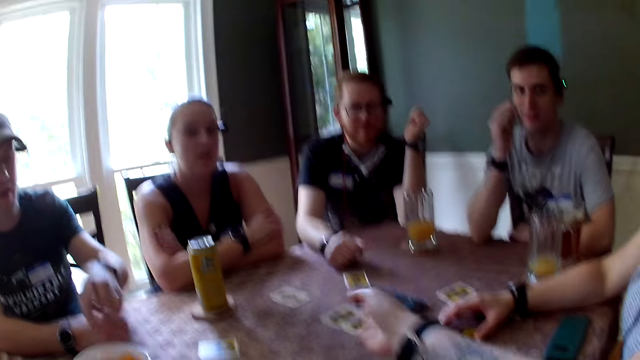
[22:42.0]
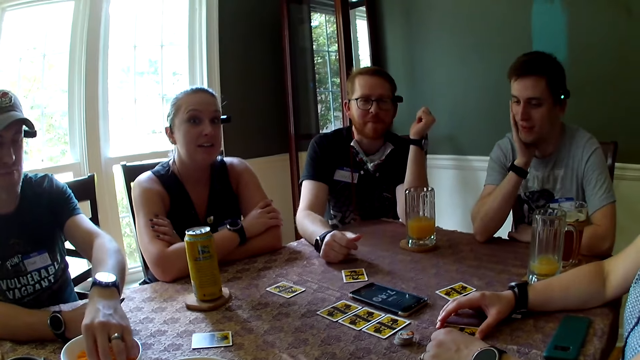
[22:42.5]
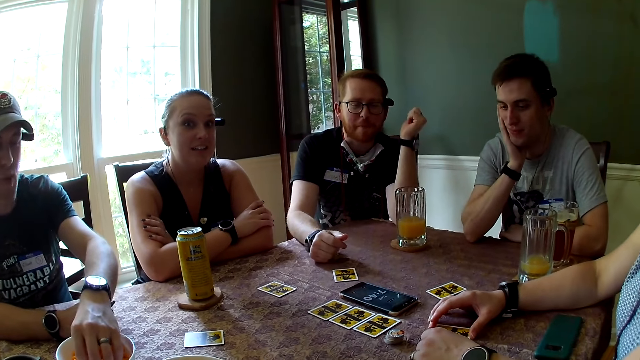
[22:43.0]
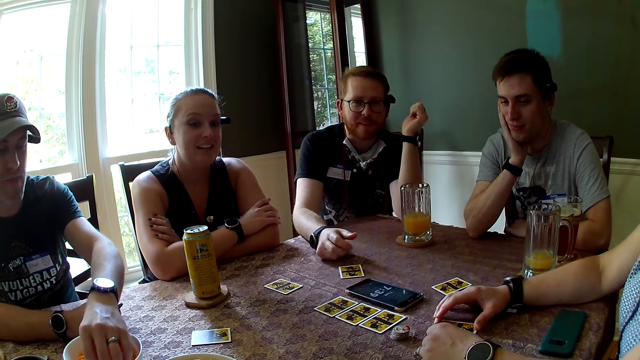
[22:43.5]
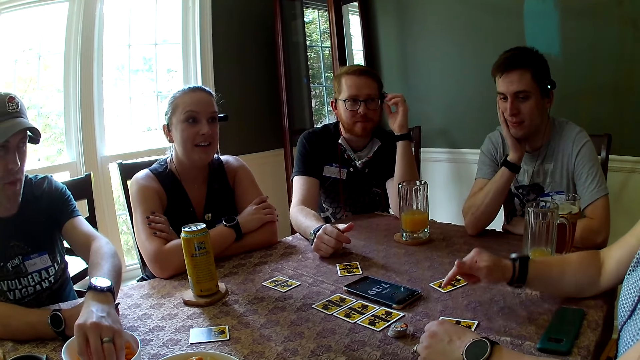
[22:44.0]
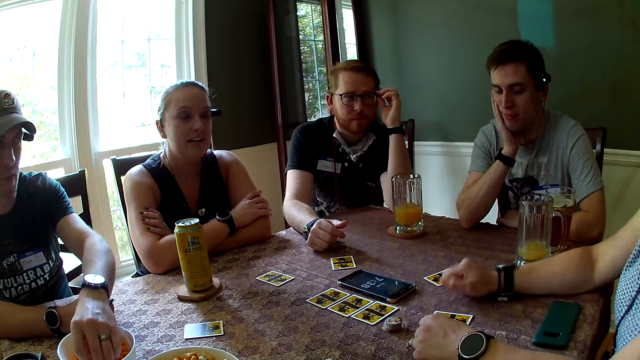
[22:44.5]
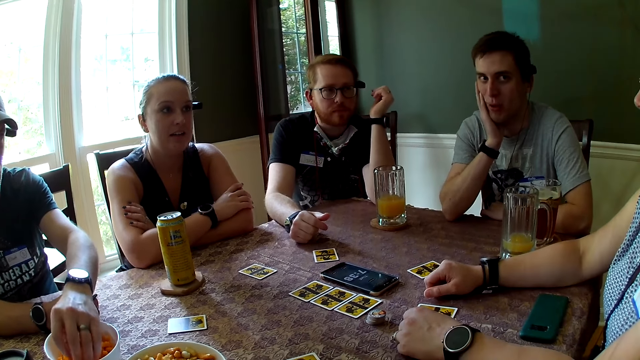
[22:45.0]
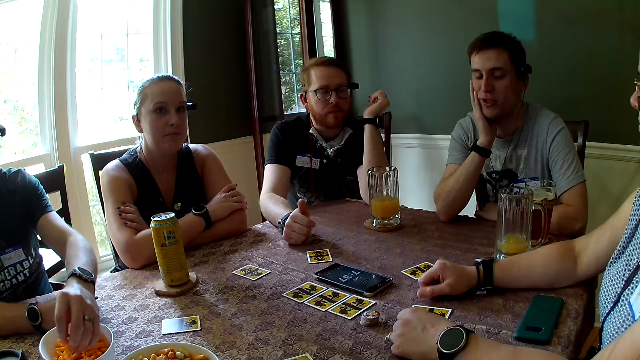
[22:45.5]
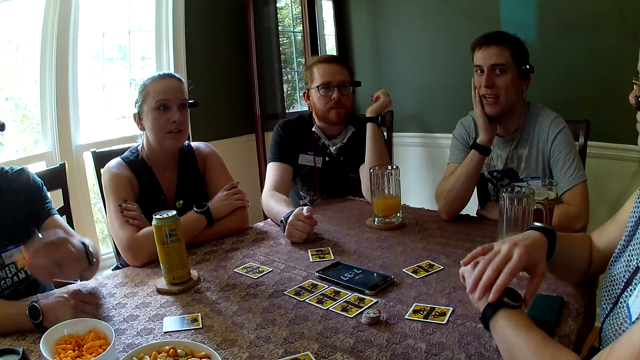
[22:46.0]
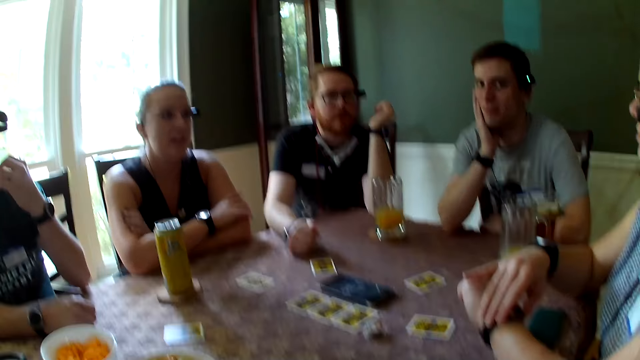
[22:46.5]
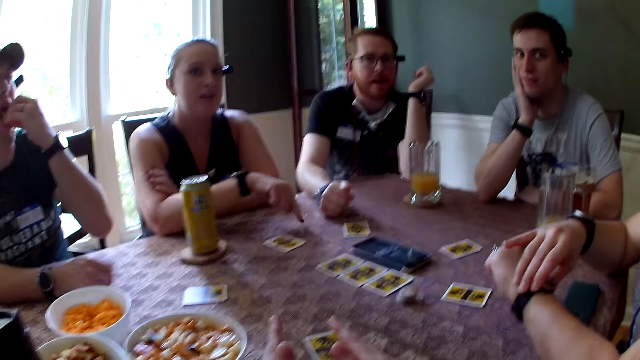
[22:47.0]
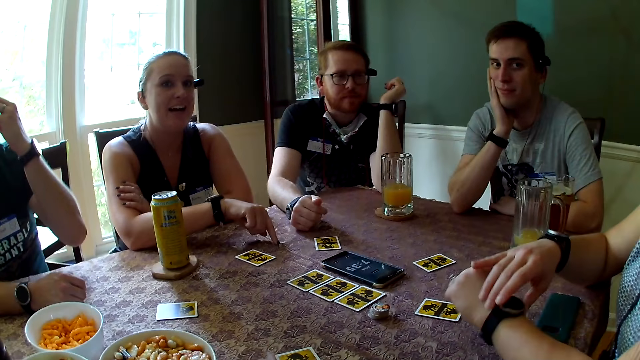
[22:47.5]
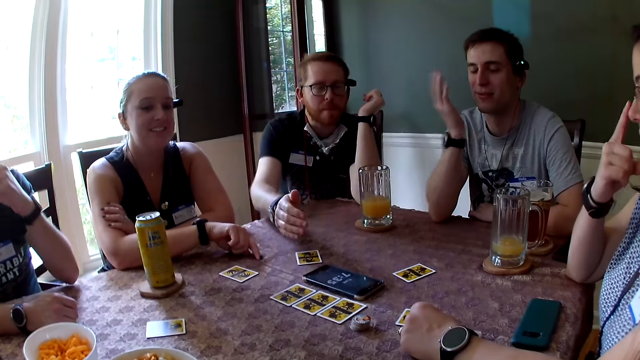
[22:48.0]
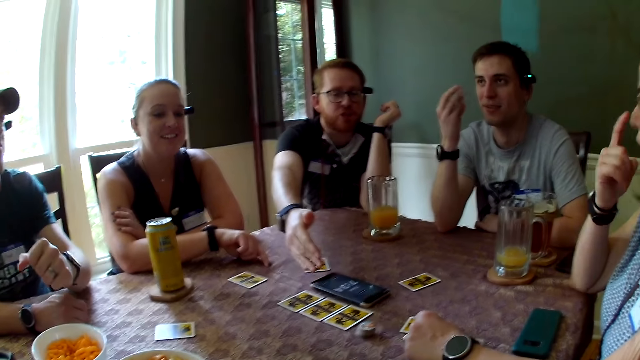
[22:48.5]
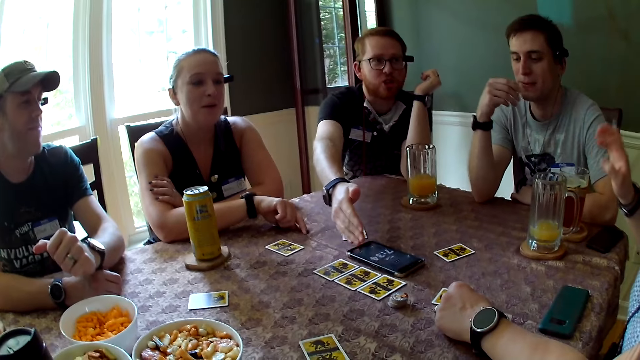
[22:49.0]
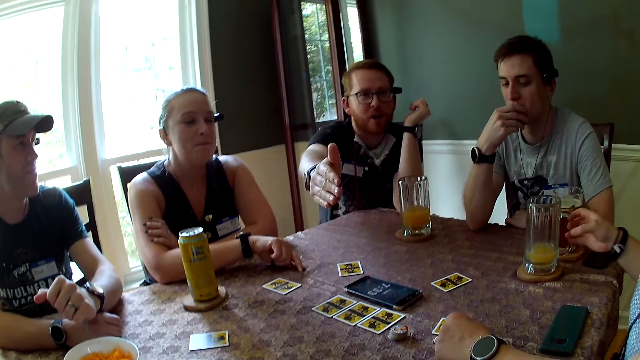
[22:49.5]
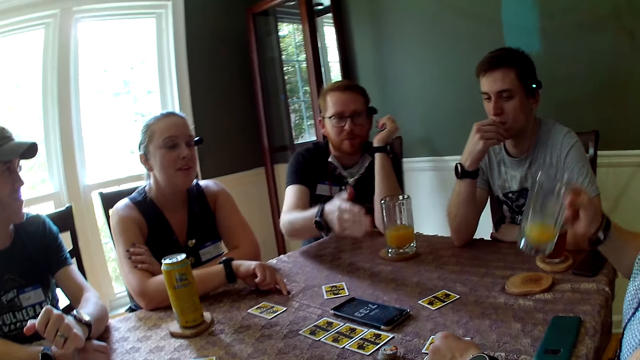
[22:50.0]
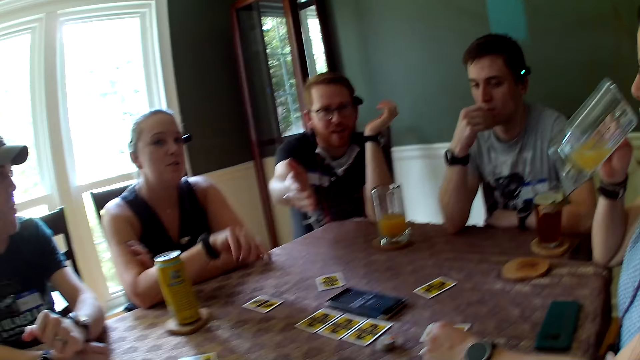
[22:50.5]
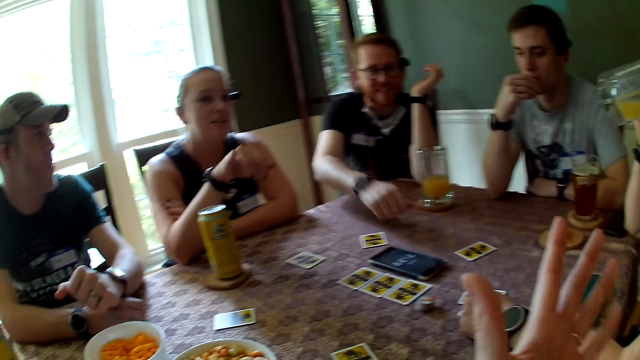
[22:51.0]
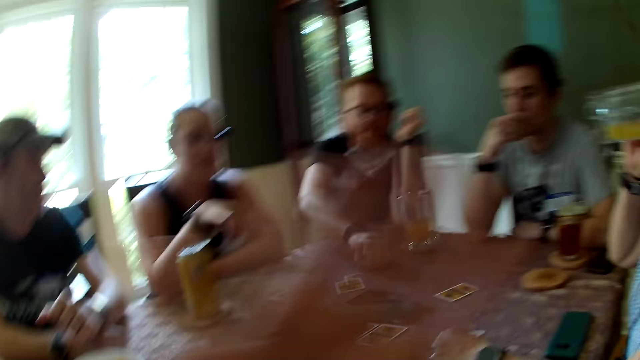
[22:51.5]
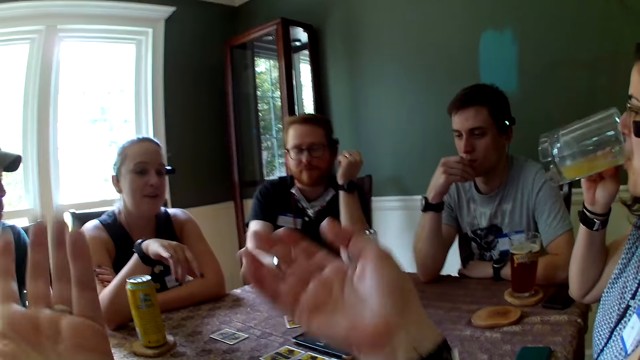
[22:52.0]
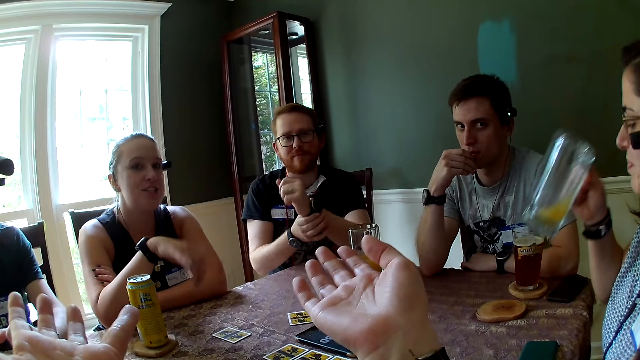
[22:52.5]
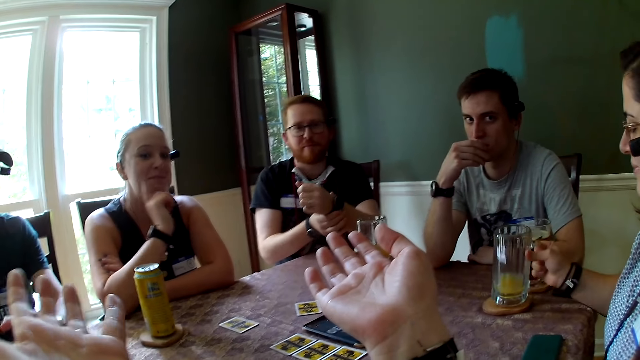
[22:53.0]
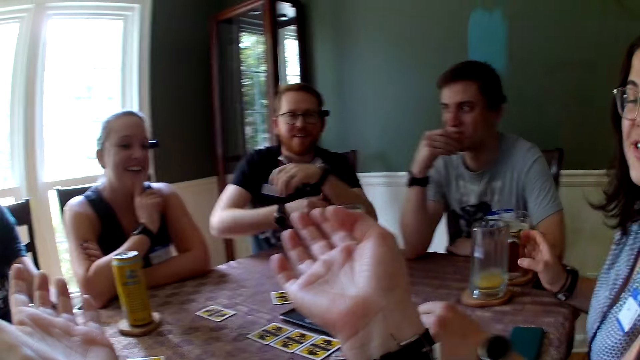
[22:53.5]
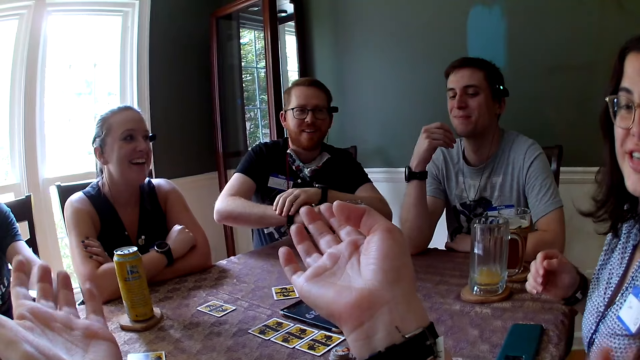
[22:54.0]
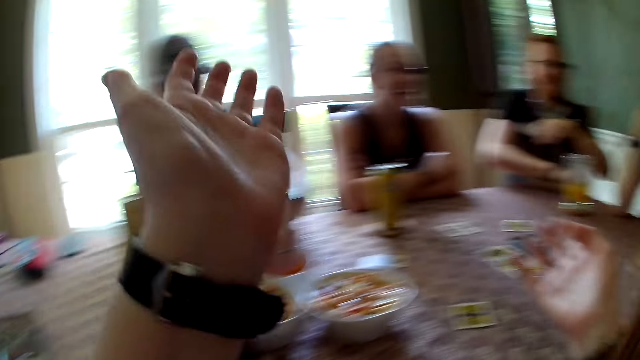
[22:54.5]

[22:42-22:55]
The camera wearer interacts with groups of people. They stretch their hand. A woman speaks to groups of people at the table. A man takes some snacks with his hand from the snack bowl. A person taps on the table. Another man speaks to another woman. The second woman touches her wristwatch with her right hand. The first woman speaks to the group of people at the table. The first man eats the snacks in his left hand. The second woman moves the hand to the face. The second man speaks to the second woman. The camera wearer laughs and moves the hands on the table. Another person moves the hand on the table. A third man speaks to the group of people at the table. The first person moves the hand to the mouth. The second woman carries a cup of juice with her hand from the table. The first woman speaks to a group of people at the table. The second woman drinks the juice in her right hand. The camera wearer moves the hands over the table and speaks to the group of people at the table. The first woman speaks to the group of people at the table. The second person takes the glass of juice. The second woman moves the hands on the table and drops the juice on the table. The second woman speaks to the camera wearer. The second person drinks the juice. The second man smiles. A third person moves the hand to the mouth.

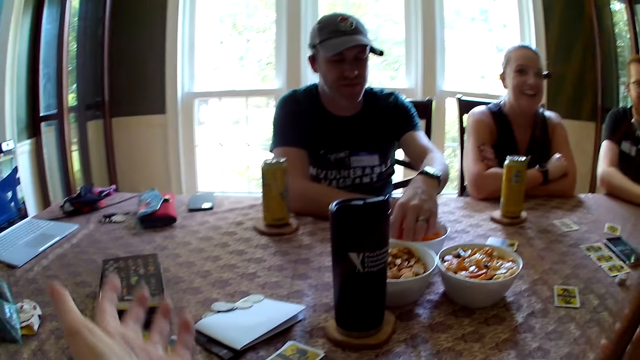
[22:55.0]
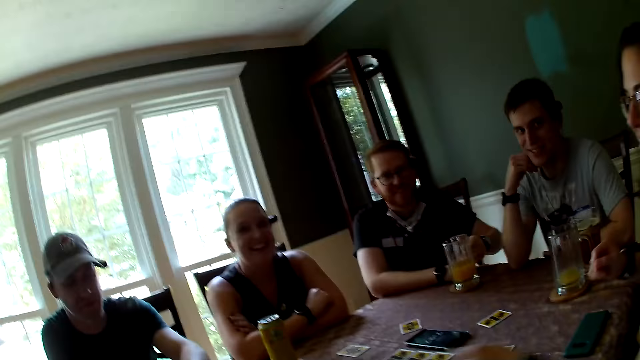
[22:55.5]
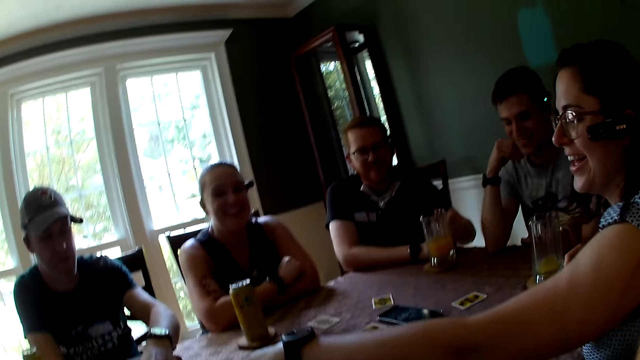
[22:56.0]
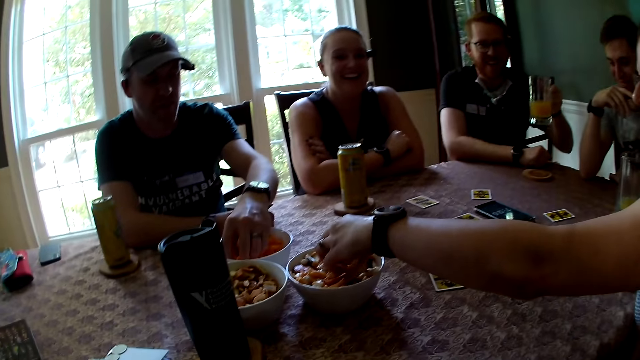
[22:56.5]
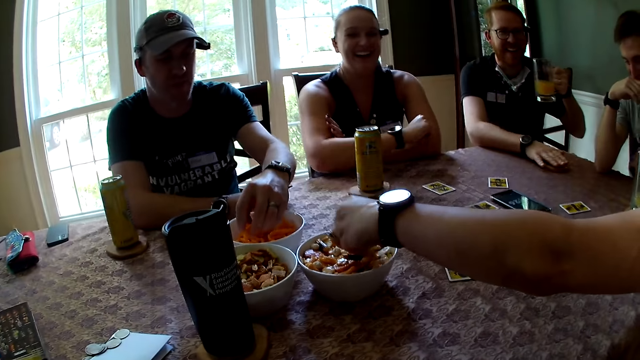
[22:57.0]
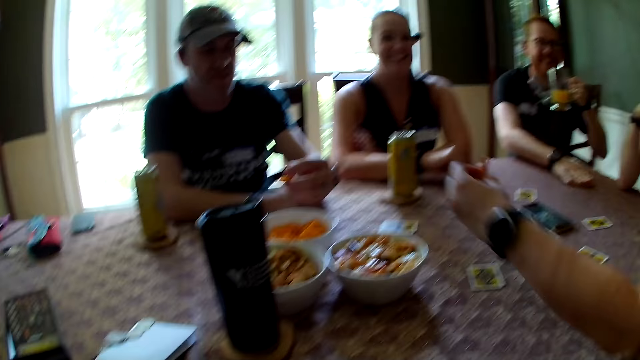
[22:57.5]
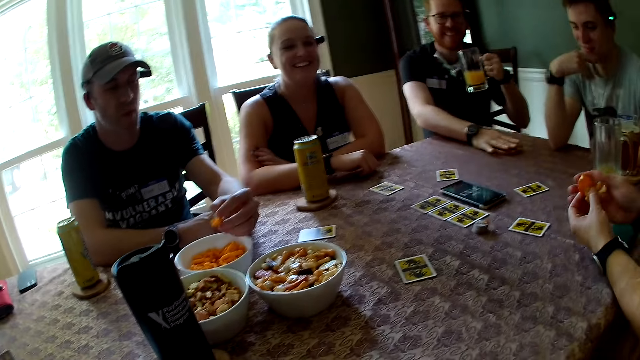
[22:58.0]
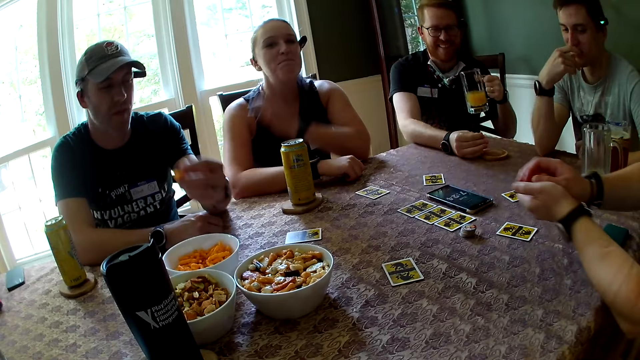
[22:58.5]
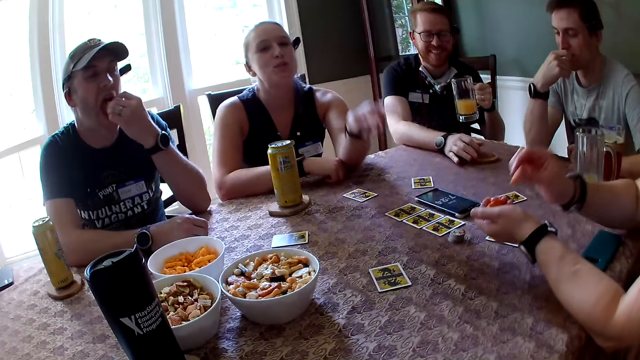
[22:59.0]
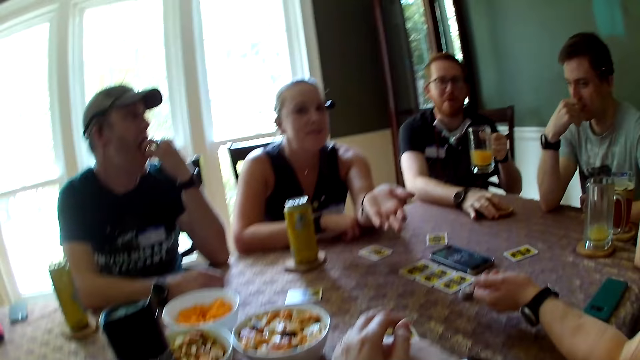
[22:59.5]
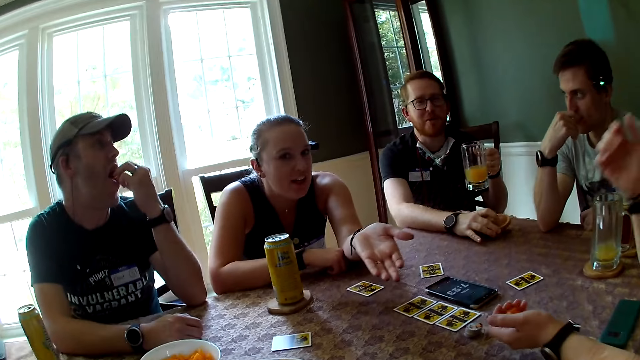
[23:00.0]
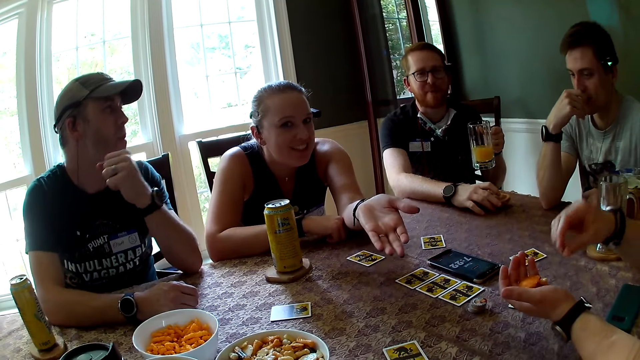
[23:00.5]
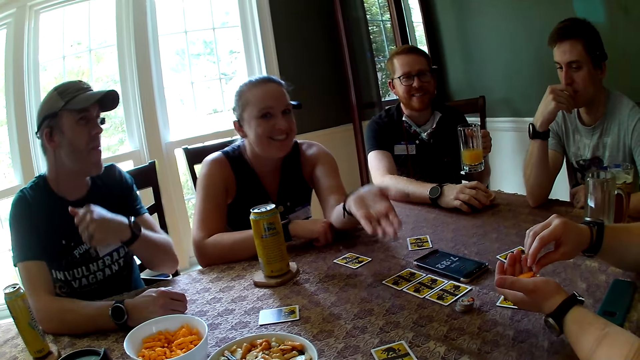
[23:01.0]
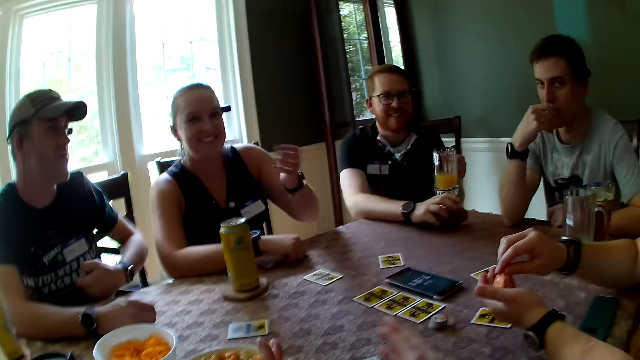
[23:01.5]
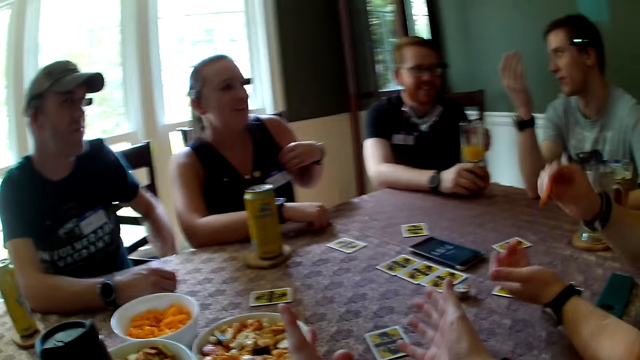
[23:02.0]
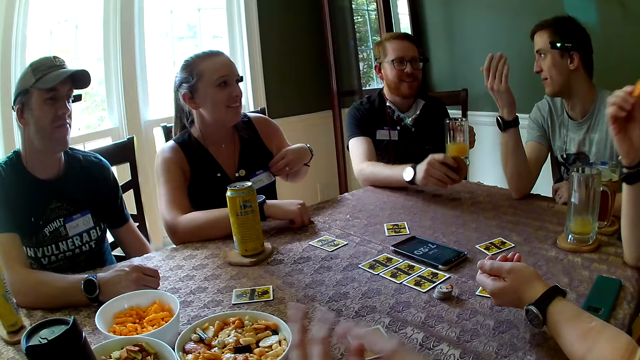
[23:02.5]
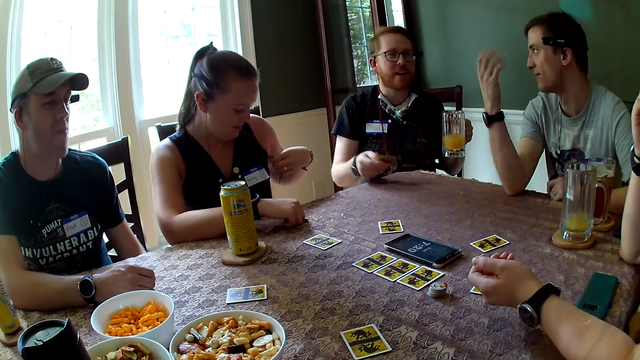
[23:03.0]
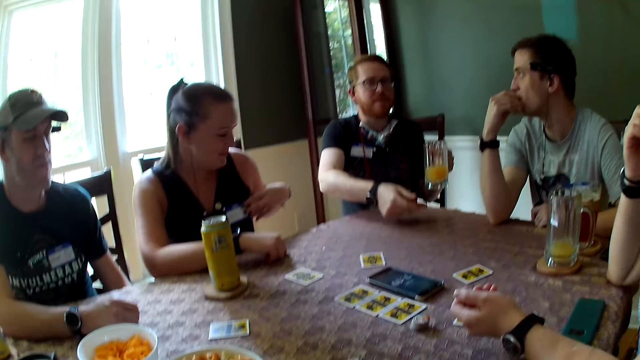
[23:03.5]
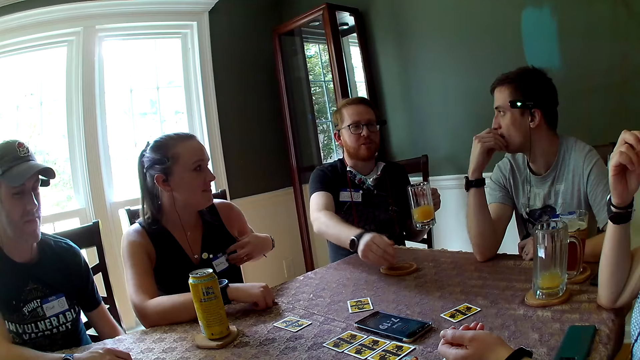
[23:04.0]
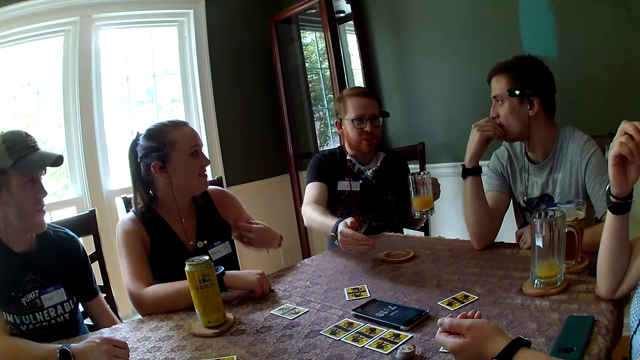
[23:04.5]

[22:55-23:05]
A man takes some snacks from a bowl of snacks with his left hand. A woman smiles. Another man carries the cup of juice with his left hand from the table. Another woman laughs. The first woman laughs. The second woman takes some snacks from a bowl of snacks on the table with her left hand. A third man laughs. The second man laughs. The camera wearer laughs. The second woman picks one snack from her left hand with her right hand. The first woman speaks to the group of people at the table. The first man eats the snacks in his left hand. The second woman eats the snack in her right hand. A person moves the hand on the table. The second man speaks to the camera wearer. The second woman takes a snack from her left hand with her right hand. The third man speaks to the second man. The person moves the hand to the clothes. The second man speaks to the group of people at the table and puts the card on the table.
